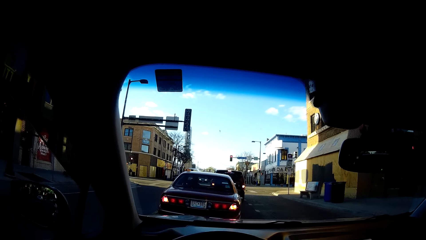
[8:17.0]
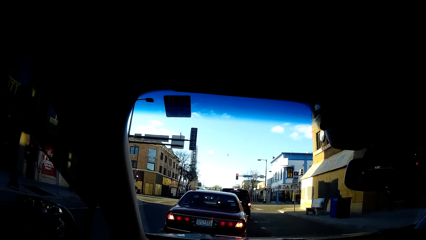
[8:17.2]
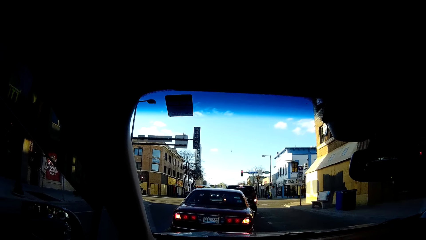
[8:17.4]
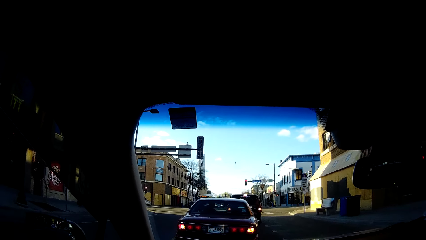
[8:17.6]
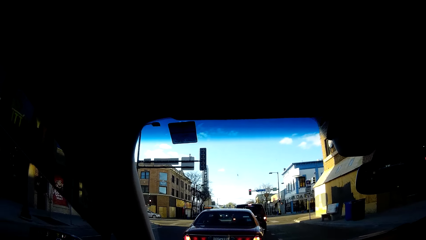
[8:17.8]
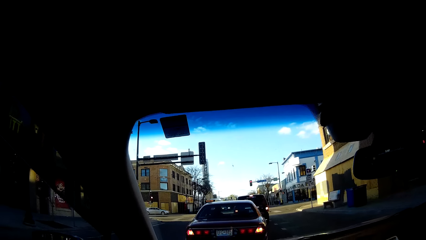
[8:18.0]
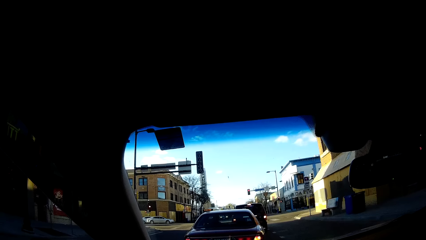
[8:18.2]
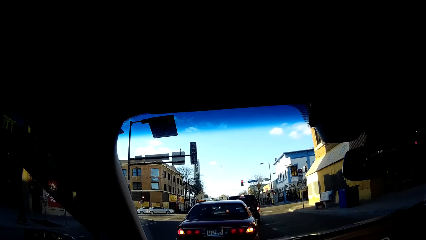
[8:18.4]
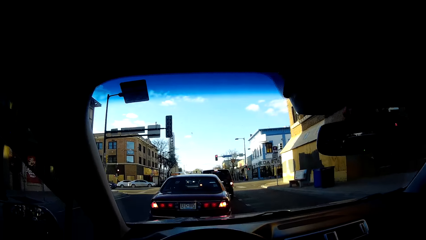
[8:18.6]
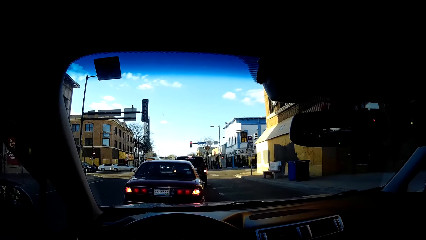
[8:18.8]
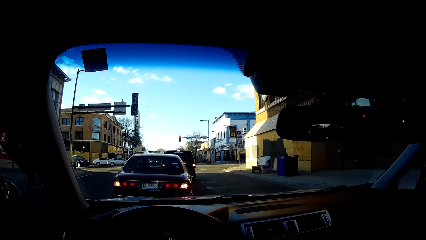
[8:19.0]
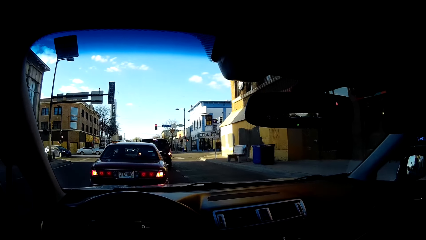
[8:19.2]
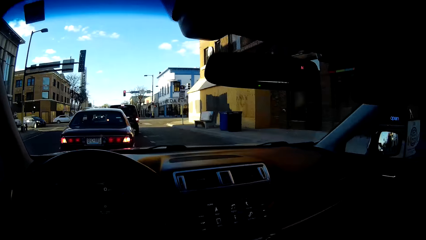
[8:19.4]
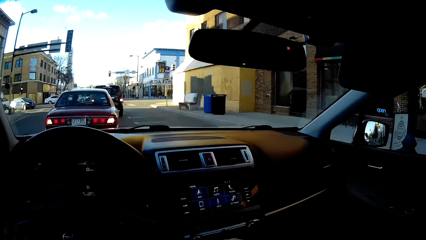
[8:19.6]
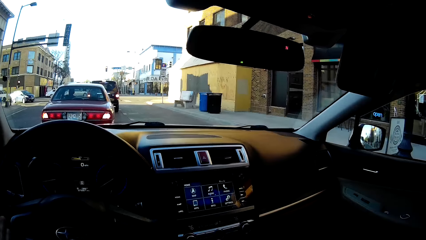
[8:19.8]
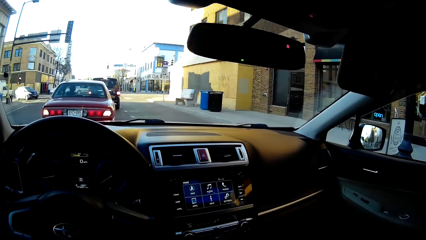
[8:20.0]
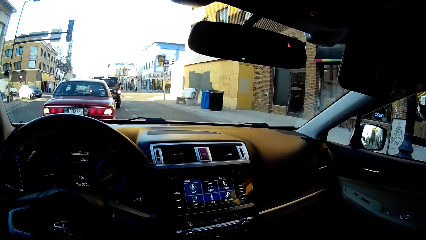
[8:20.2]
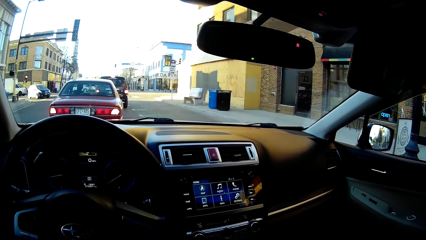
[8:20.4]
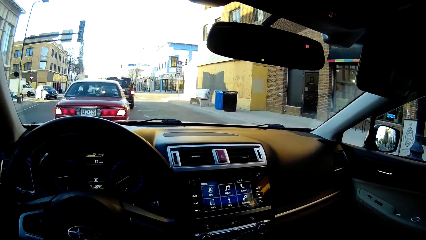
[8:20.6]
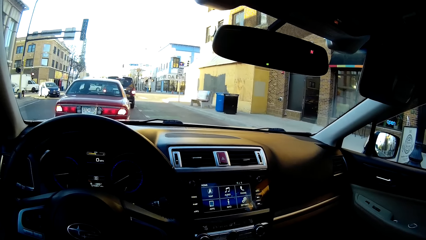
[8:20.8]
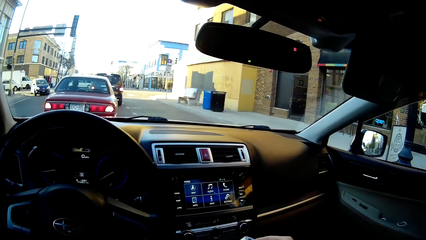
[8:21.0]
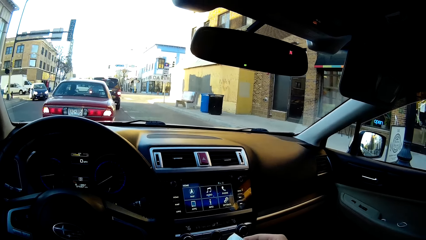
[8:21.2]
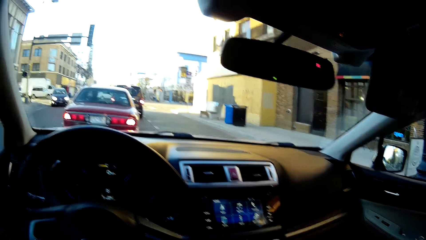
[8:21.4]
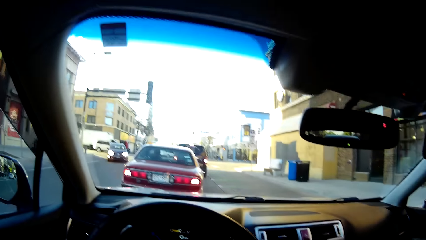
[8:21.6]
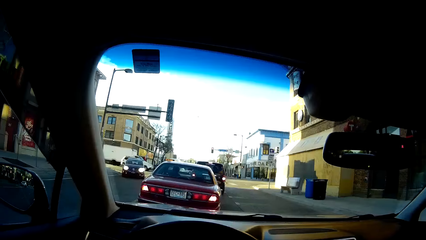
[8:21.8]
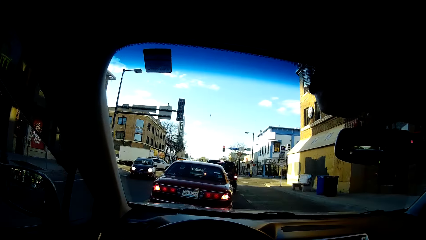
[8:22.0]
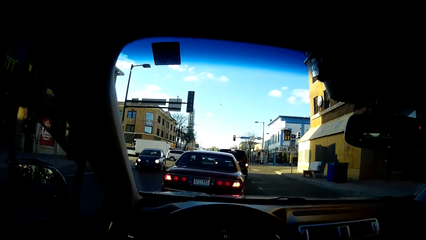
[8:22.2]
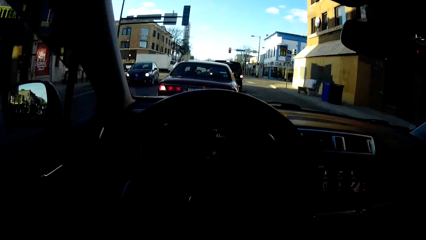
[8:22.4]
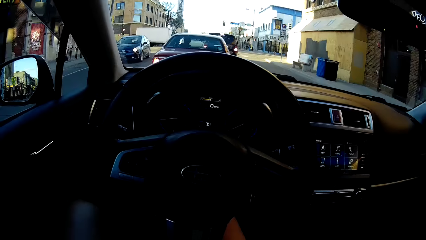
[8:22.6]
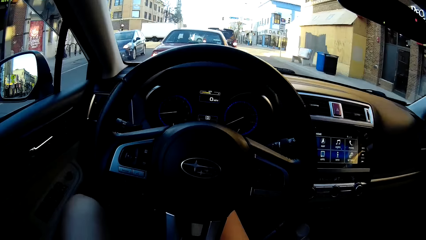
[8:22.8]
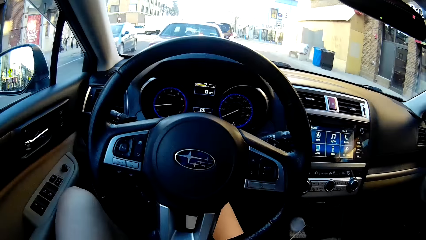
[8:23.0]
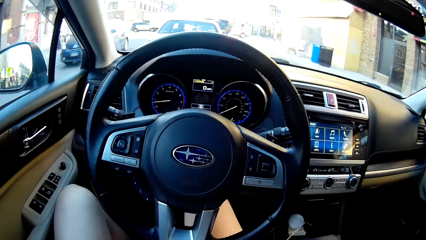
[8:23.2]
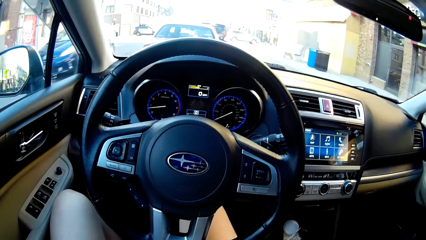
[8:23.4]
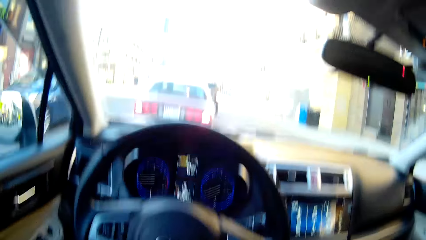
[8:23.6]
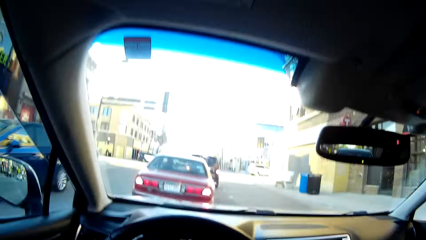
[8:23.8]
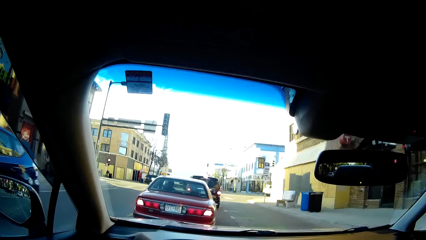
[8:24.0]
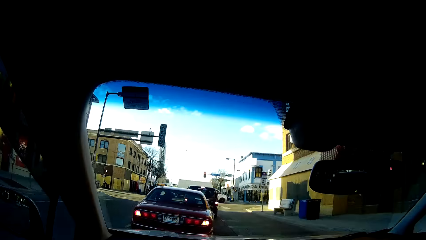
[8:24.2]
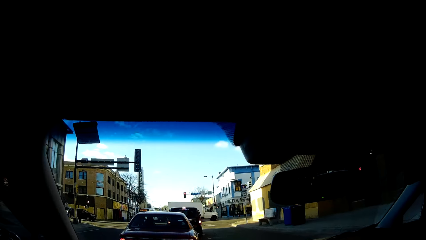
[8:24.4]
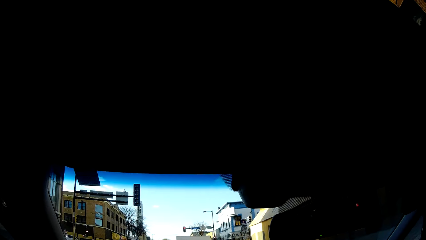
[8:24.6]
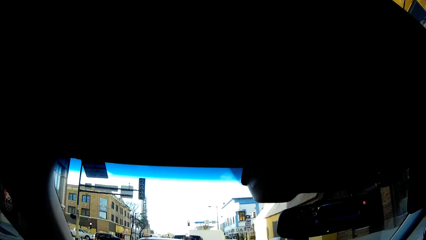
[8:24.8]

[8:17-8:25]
The camera wearer looks inside the car.

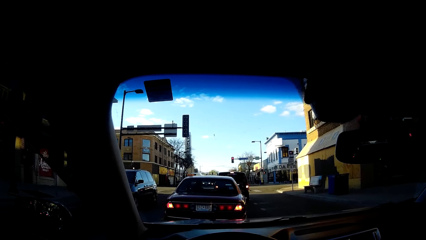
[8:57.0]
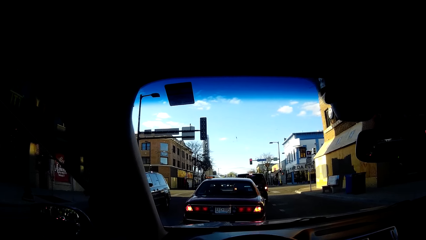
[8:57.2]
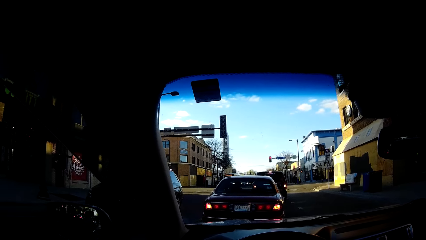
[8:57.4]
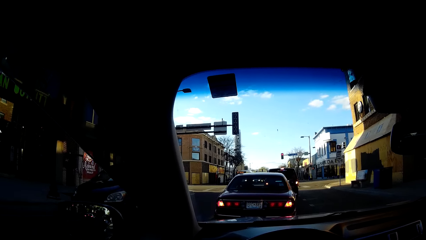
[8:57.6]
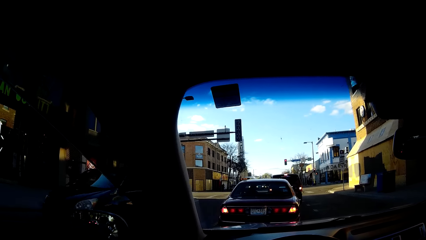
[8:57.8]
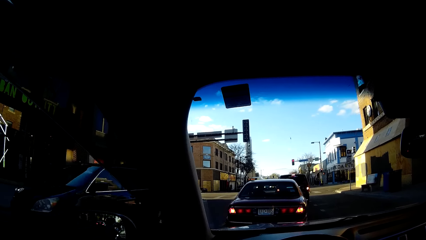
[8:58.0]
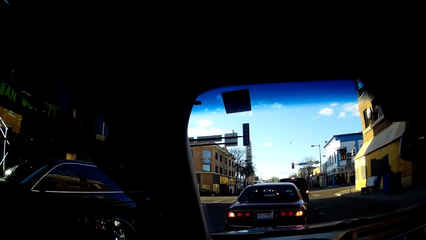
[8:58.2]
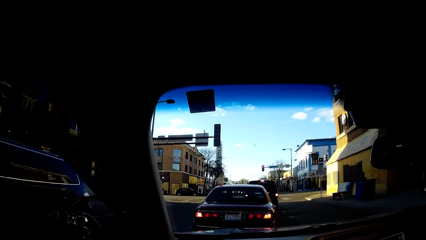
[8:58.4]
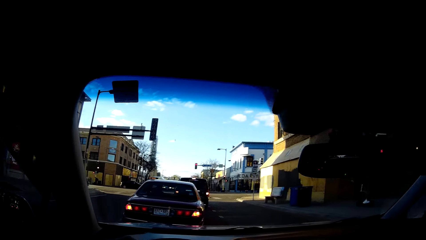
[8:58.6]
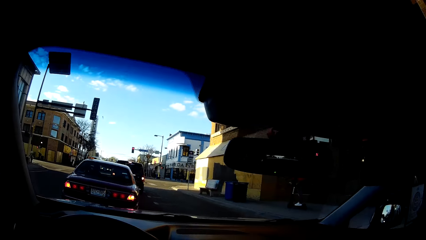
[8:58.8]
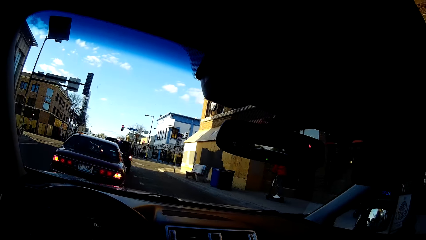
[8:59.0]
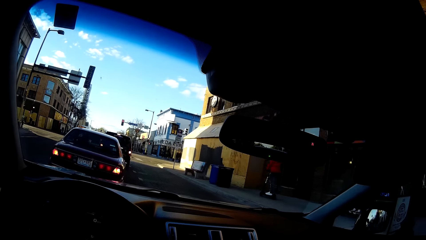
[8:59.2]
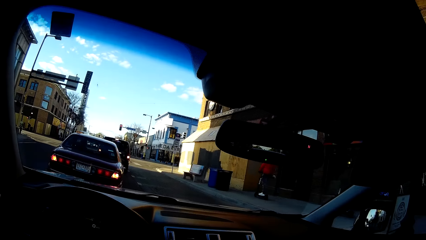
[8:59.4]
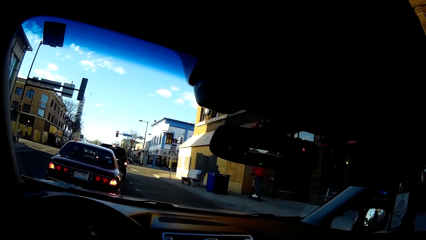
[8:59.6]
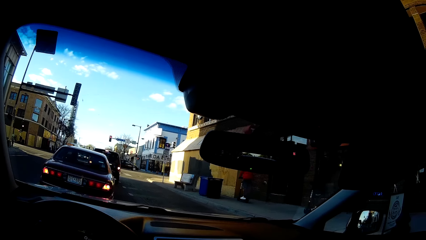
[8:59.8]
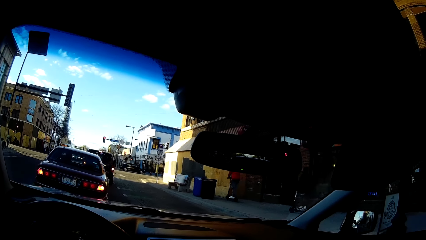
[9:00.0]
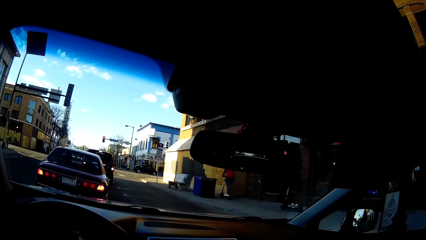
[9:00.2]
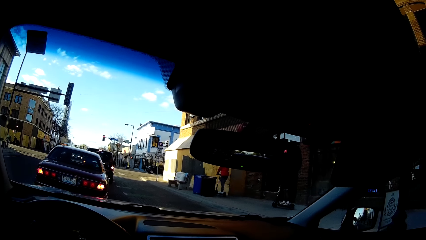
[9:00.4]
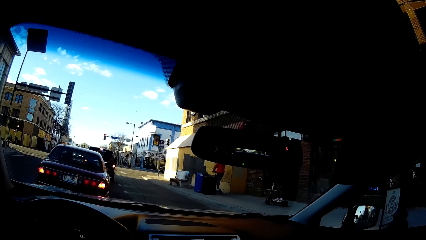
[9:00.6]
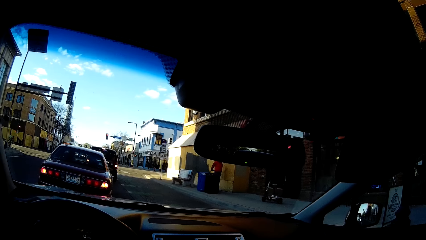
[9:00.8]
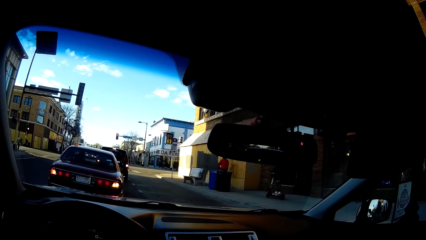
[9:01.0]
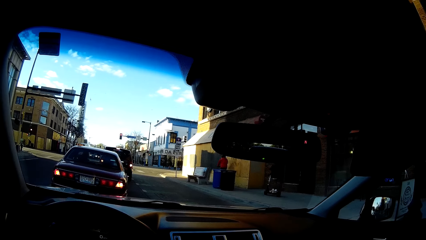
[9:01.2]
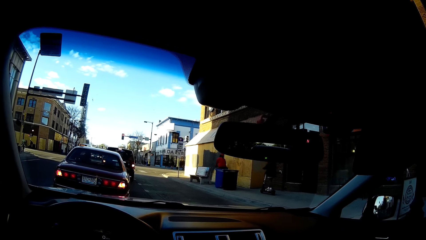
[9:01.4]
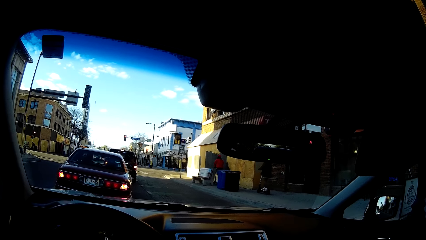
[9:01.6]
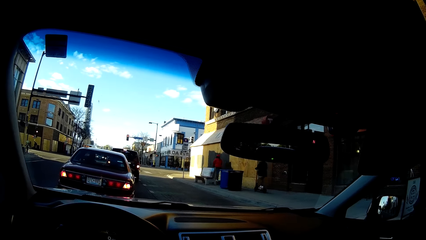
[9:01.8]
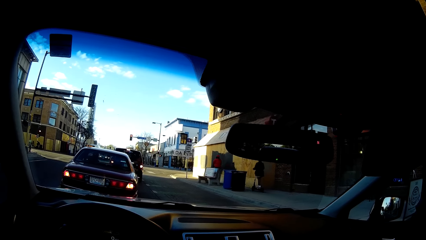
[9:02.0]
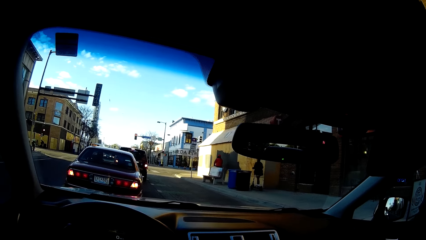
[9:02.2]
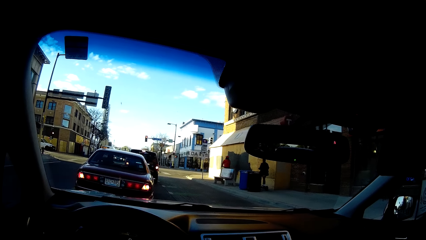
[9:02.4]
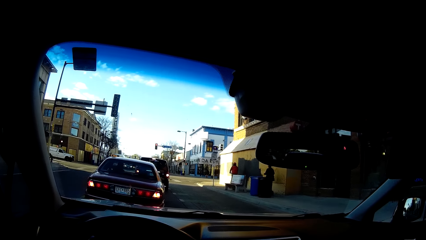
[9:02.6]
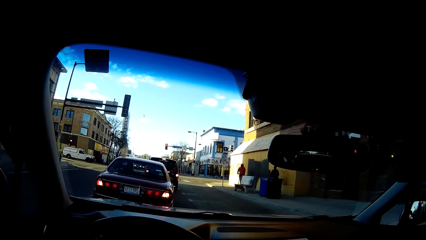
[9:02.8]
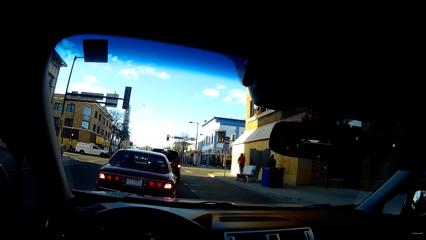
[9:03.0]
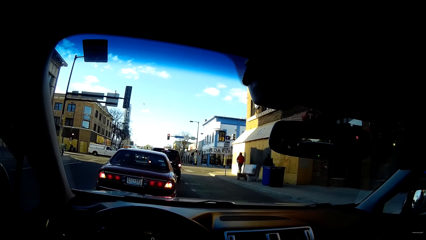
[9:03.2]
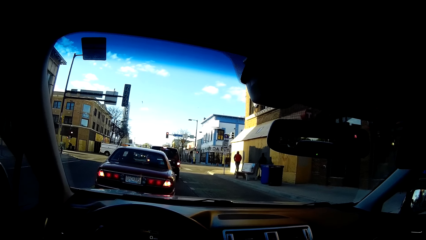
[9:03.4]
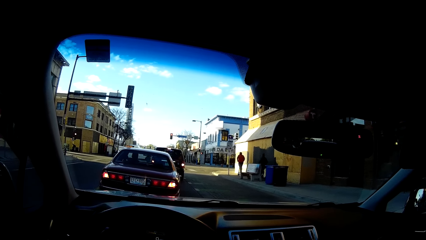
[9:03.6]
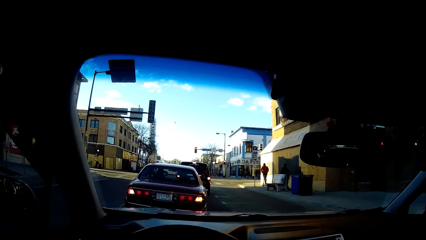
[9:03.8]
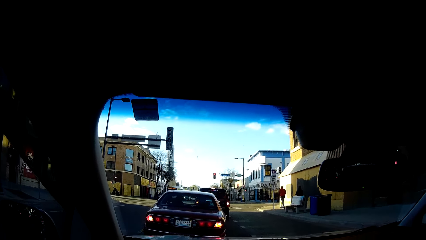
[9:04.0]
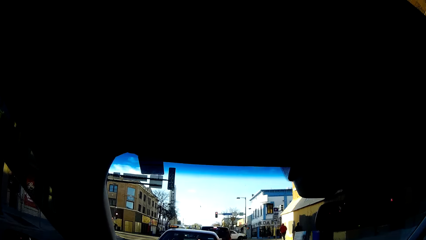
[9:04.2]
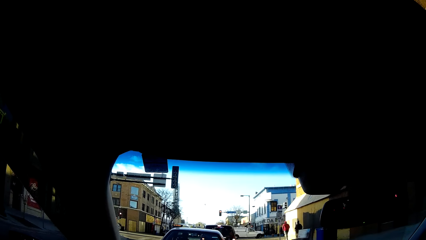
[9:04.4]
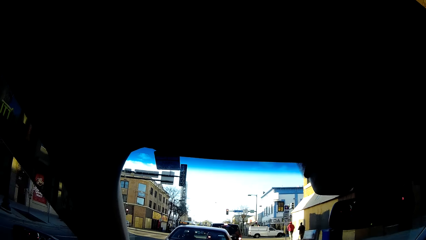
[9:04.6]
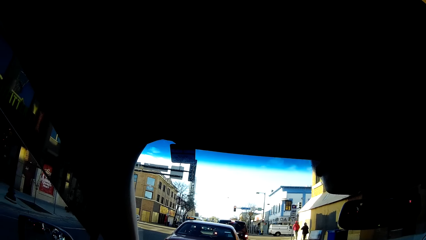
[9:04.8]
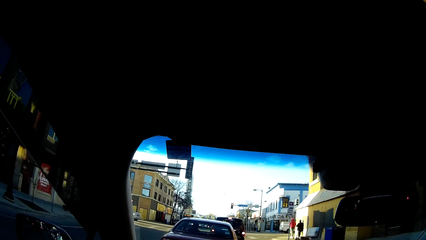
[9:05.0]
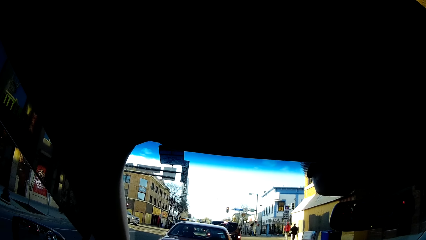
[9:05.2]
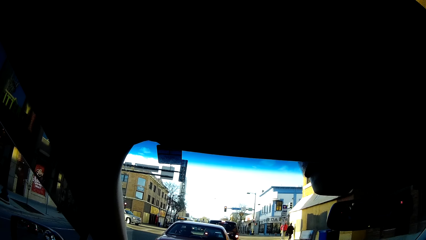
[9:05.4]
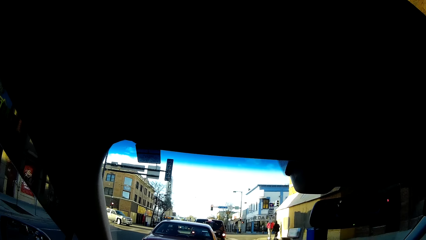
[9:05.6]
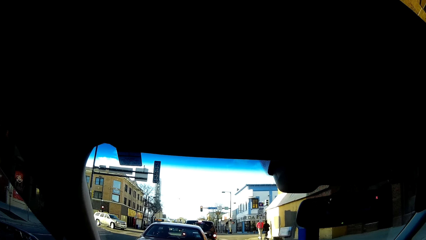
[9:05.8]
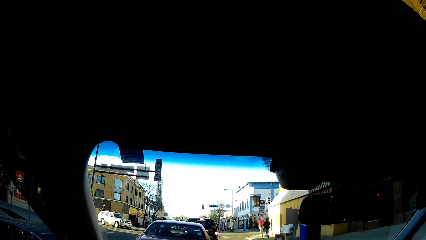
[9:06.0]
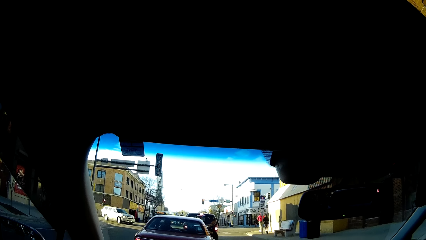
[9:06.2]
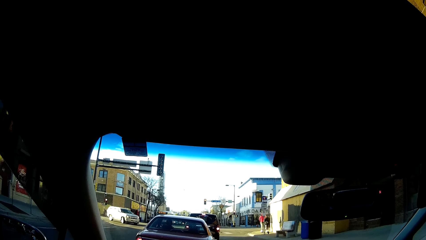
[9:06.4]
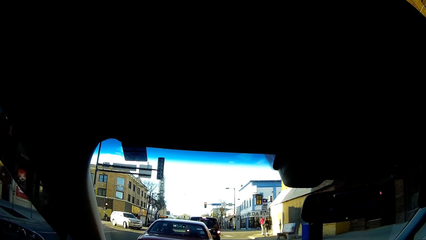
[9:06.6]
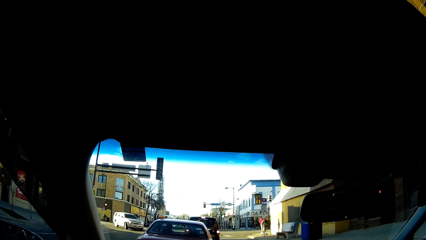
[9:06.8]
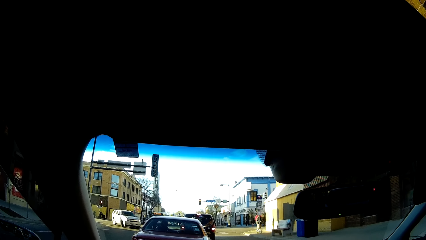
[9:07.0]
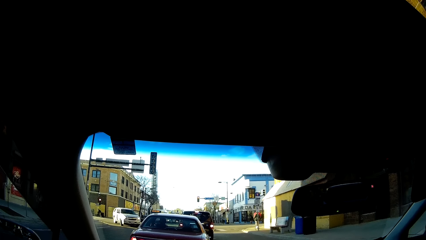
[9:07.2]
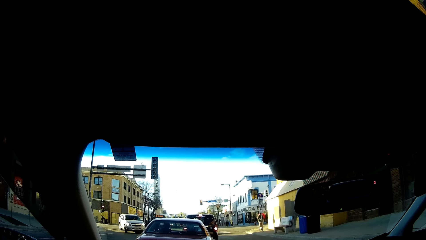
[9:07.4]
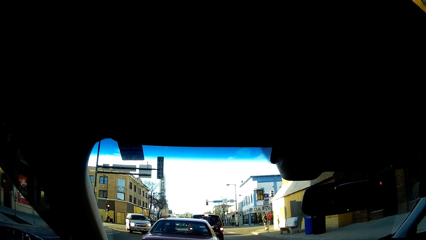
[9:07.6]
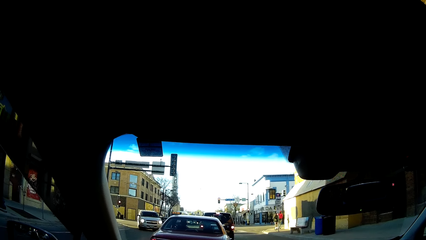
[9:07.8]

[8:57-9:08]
A person rides a scooter. Another person rides a scooter.
